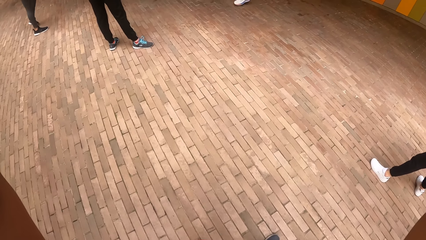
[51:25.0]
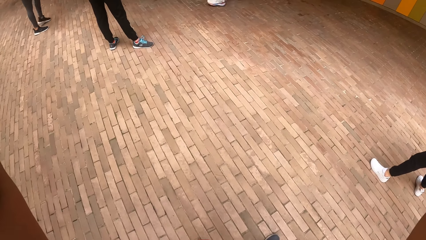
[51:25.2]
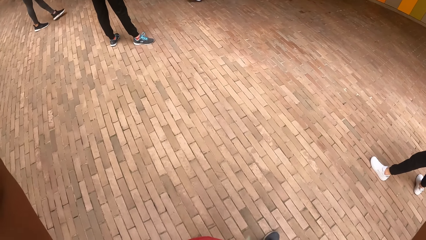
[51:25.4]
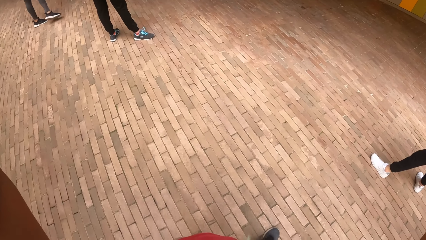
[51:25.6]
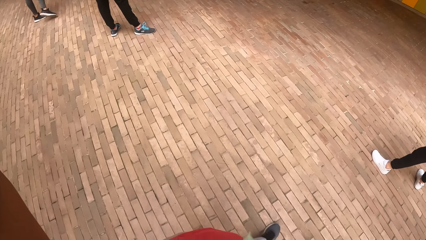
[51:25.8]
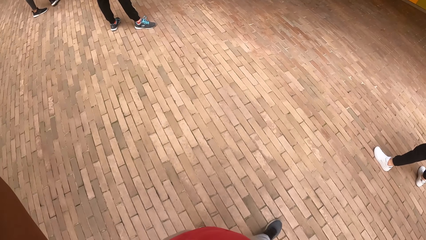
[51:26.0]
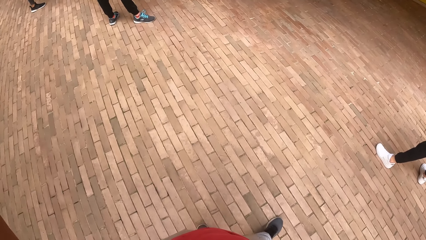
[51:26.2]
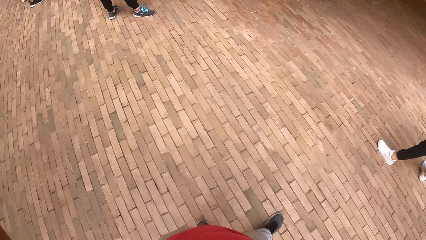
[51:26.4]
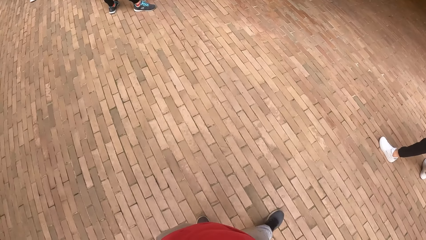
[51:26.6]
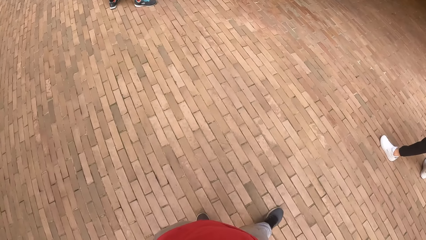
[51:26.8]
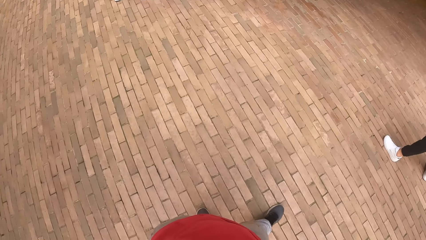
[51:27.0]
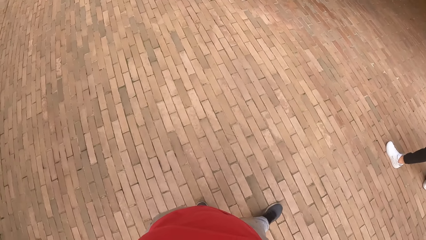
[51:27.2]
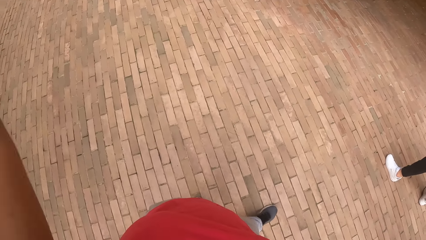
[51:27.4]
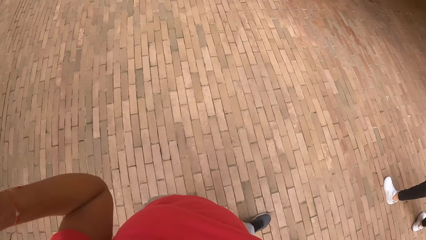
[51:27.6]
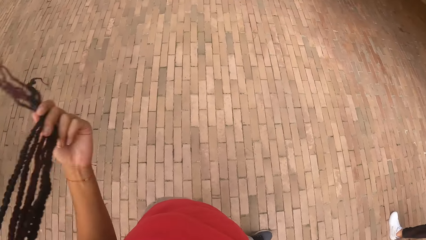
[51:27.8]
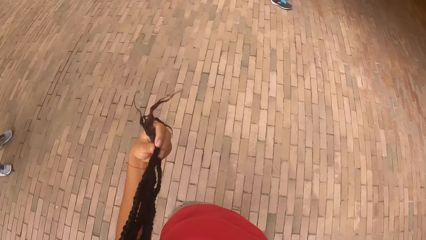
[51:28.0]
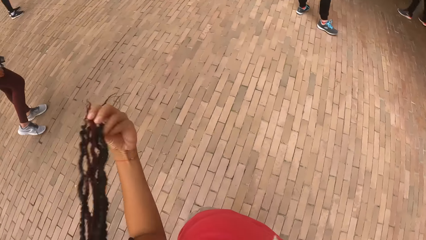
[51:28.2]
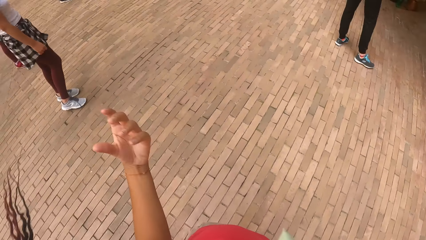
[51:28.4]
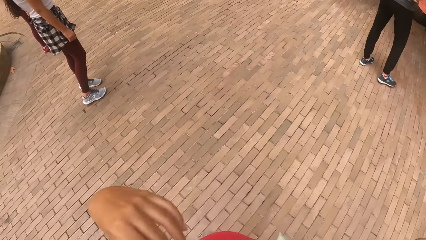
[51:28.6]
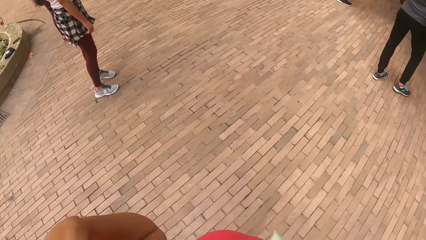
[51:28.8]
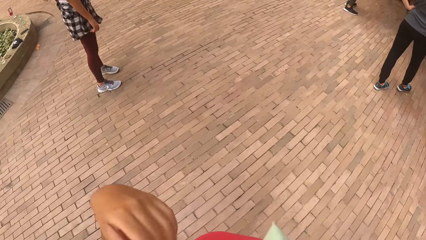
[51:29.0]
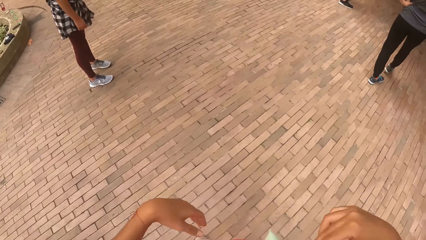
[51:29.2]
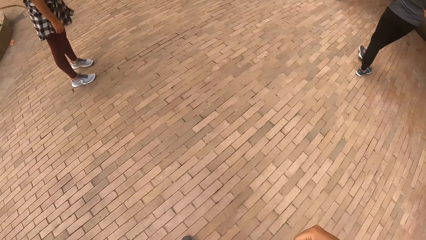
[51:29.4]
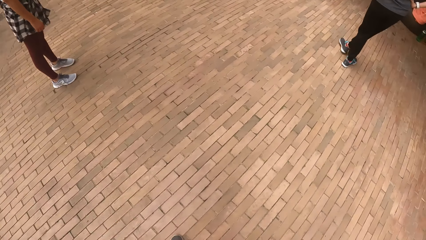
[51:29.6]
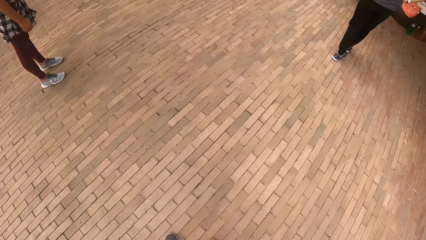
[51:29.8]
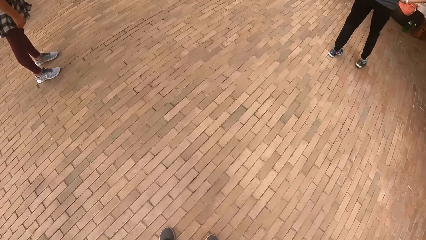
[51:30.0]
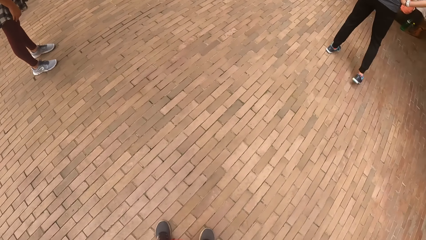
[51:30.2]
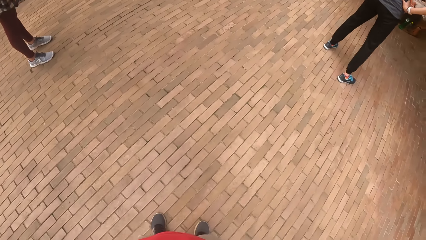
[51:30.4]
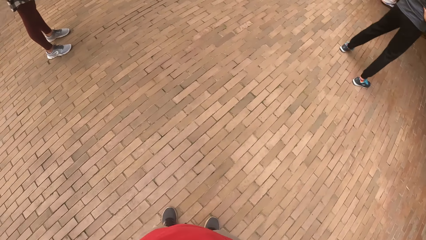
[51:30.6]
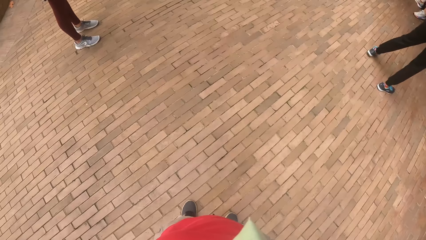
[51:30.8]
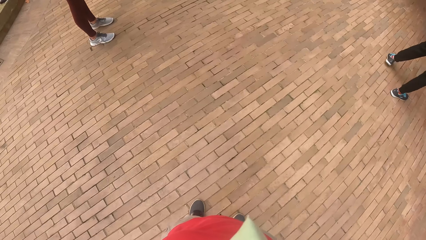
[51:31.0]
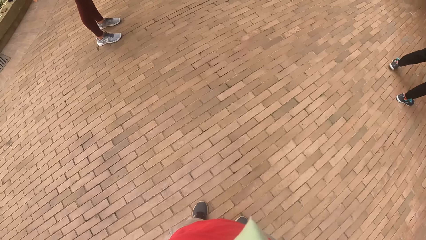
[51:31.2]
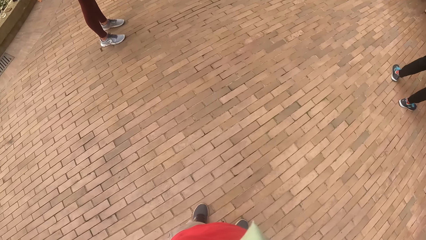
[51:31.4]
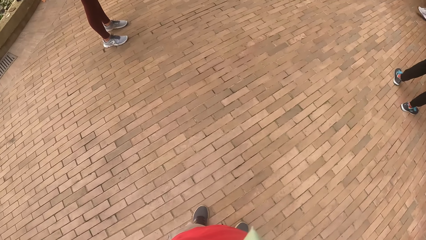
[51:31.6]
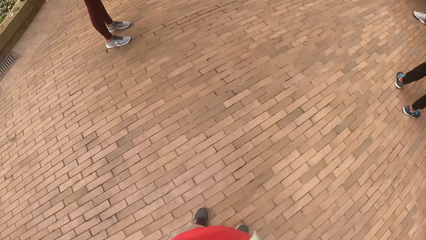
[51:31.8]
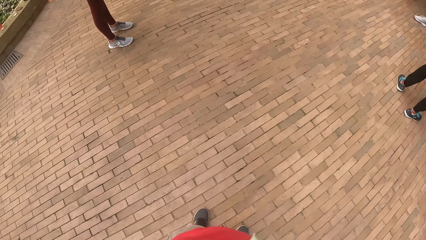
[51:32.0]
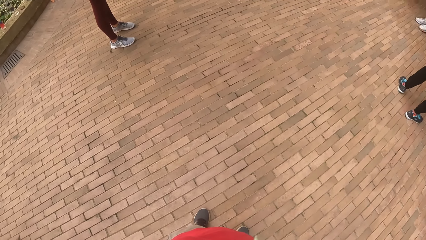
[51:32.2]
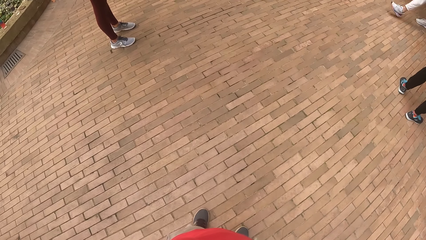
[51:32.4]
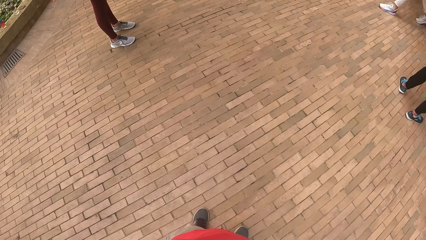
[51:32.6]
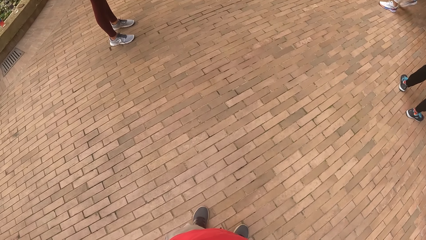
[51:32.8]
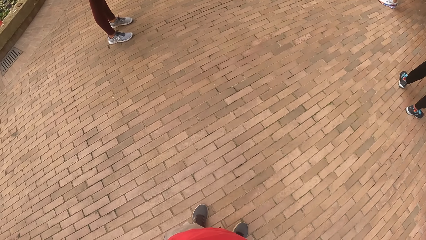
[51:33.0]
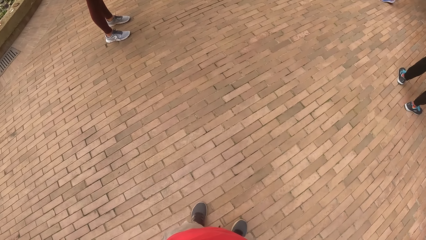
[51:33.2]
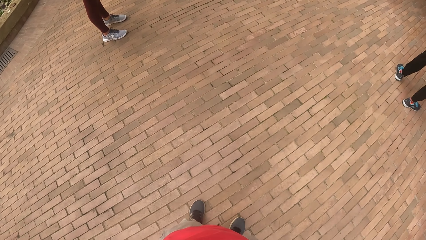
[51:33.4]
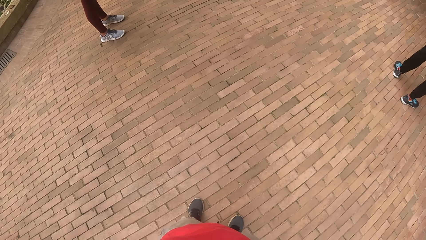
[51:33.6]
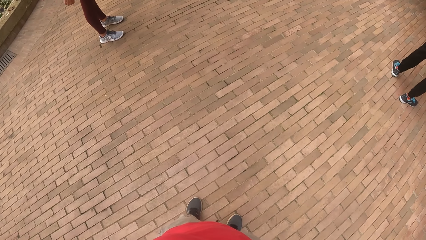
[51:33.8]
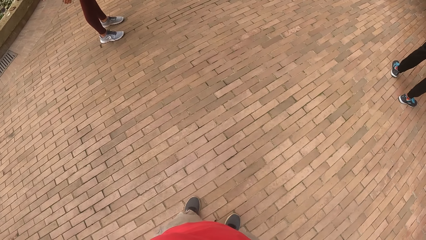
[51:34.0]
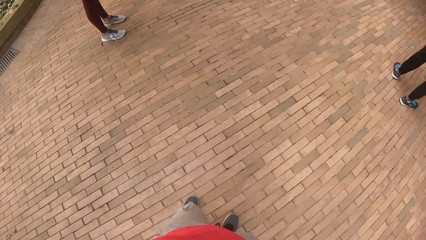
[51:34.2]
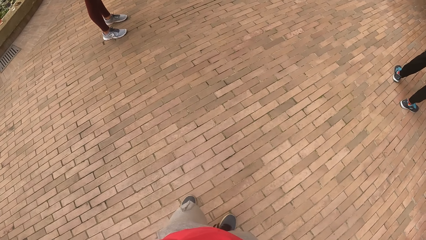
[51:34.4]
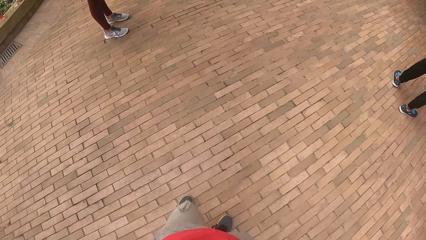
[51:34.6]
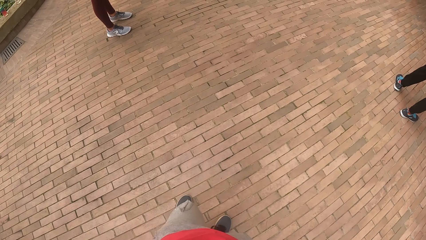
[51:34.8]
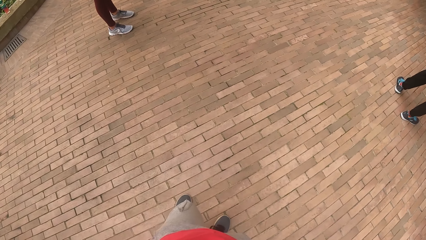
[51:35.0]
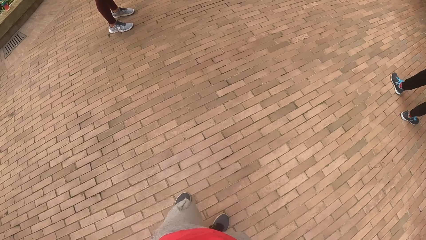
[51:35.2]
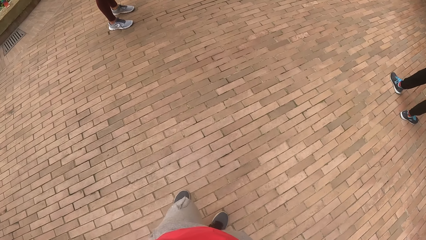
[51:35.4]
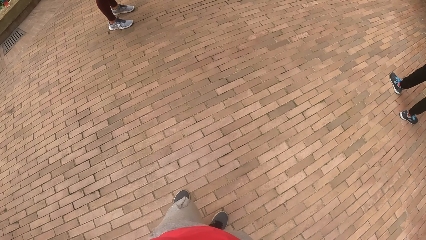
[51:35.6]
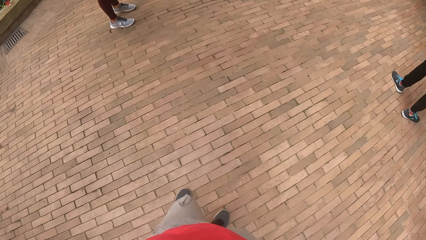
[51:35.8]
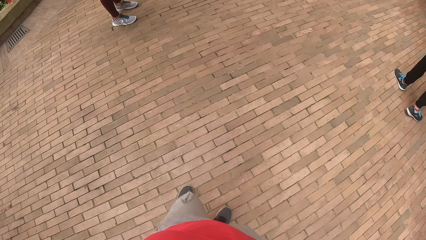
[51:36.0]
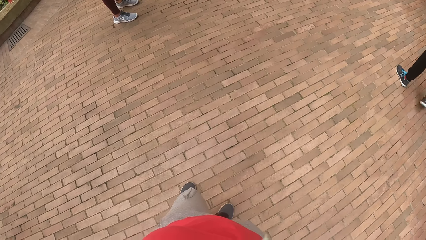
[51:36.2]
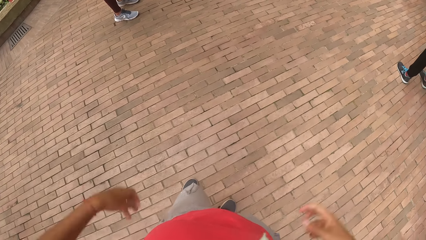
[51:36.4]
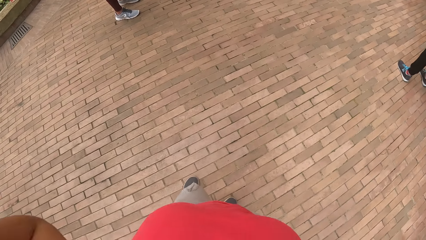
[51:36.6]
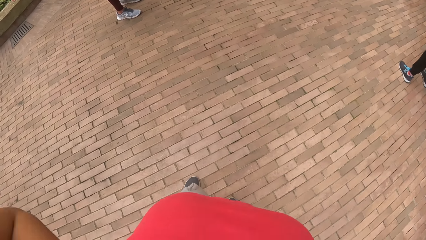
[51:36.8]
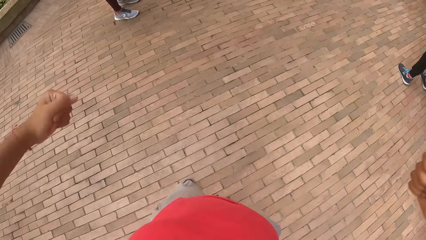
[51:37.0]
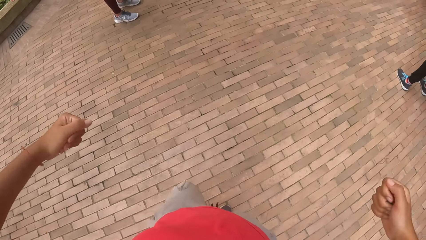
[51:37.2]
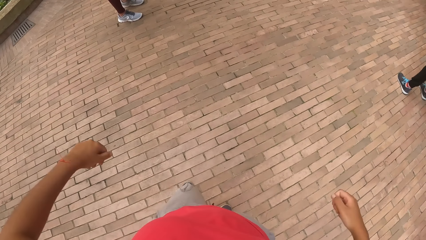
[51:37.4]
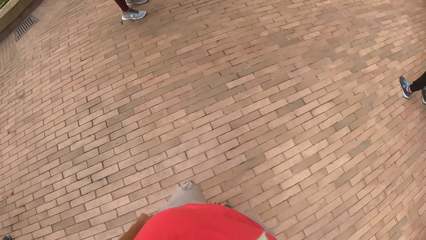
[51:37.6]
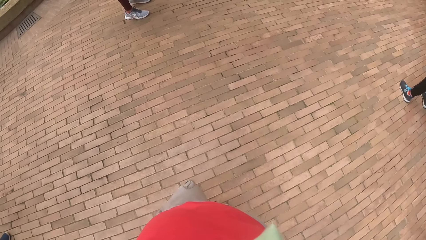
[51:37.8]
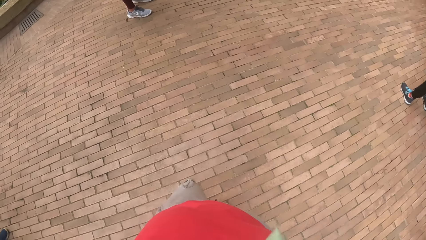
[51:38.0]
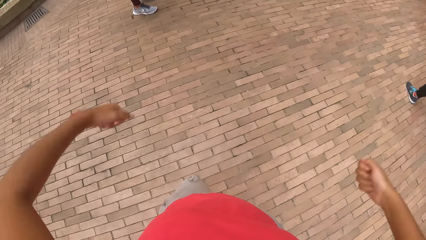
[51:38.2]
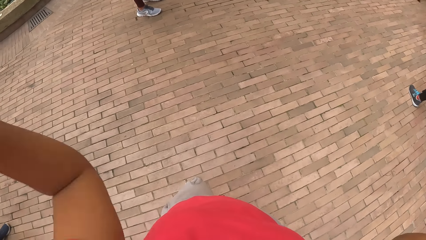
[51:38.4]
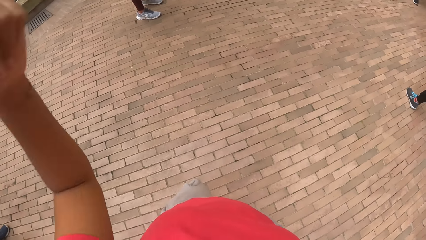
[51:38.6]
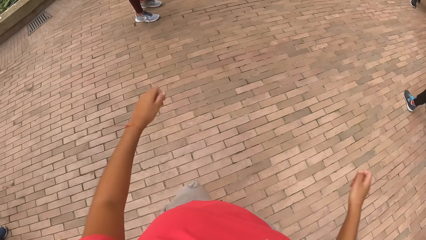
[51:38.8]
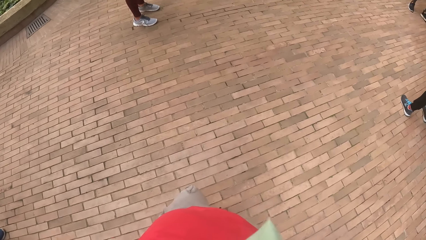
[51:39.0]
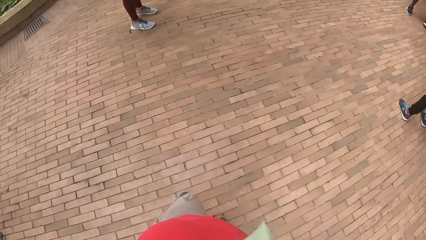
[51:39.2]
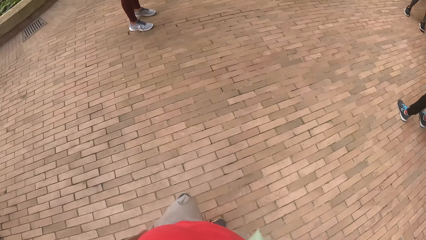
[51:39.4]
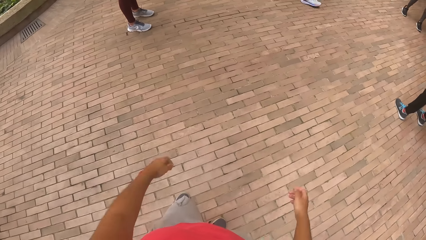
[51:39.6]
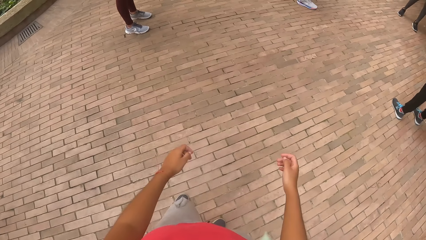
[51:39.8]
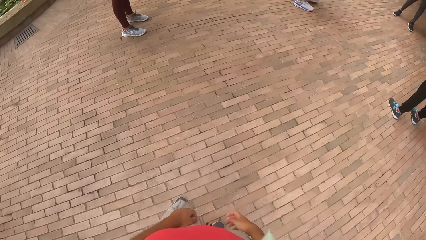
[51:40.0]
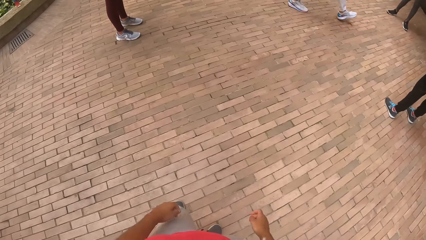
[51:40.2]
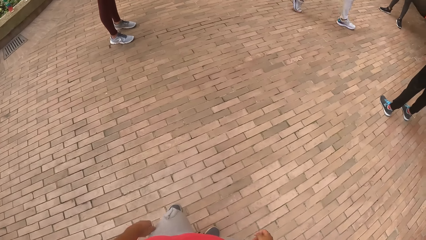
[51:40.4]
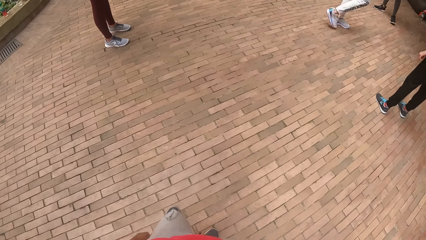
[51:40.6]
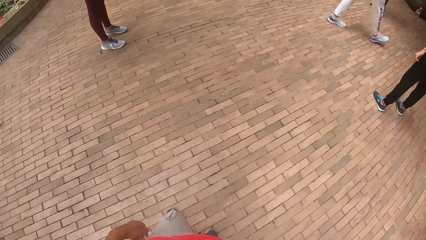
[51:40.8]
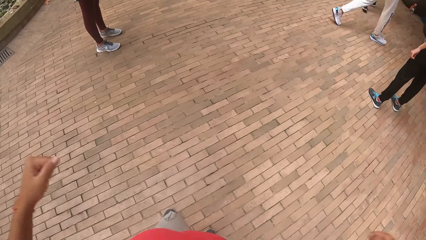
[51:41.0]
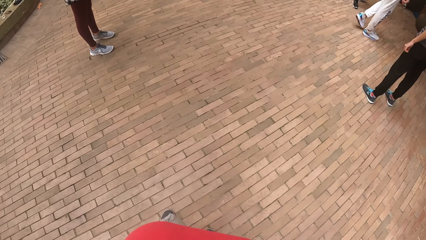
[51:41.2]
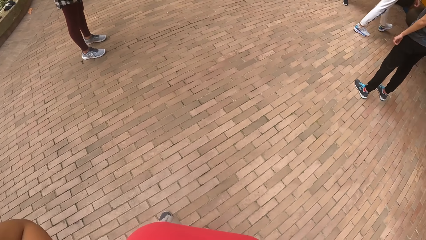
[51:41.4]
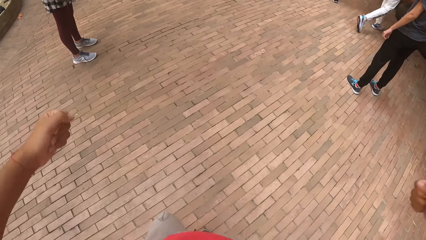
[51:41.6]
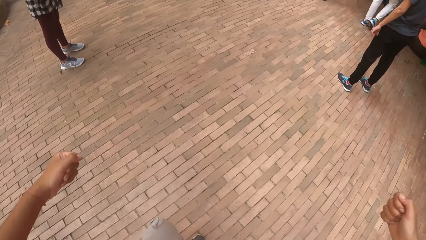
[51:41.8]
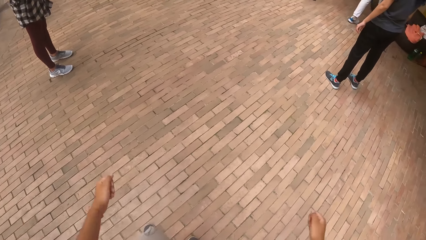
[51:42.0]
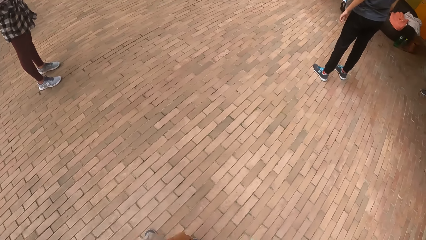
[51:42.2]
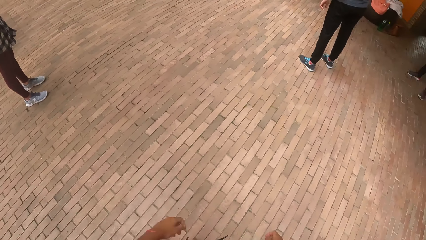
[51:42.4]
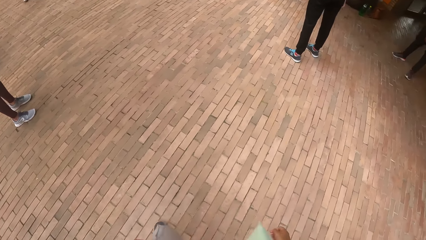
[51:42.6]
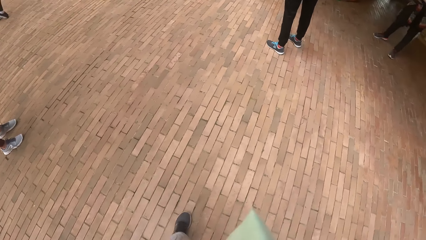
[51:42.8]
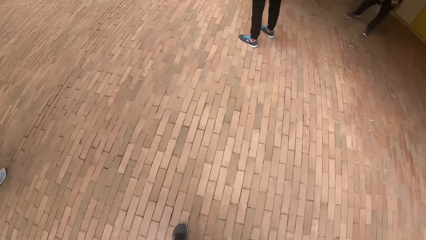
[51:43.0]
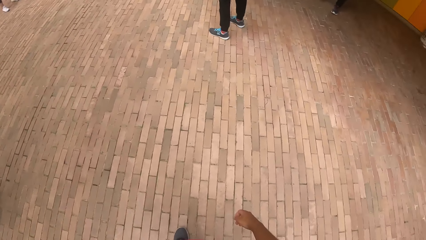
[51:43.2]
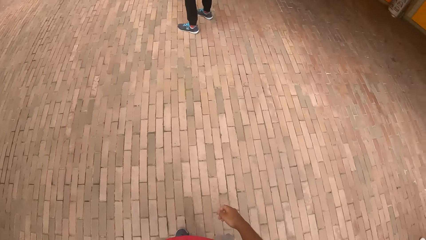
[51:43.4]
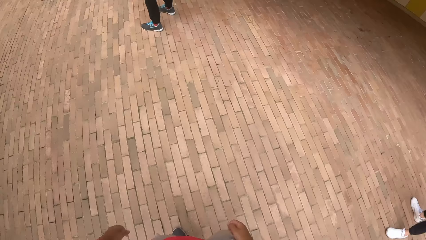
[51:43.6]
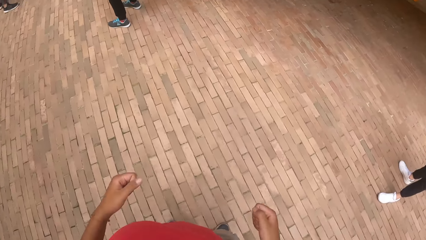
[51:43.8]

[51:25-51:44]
The camera wearer touches her hair and drops the hair. She lifts her hands and drops her hands. She lifts her hands and drops her hands. She lifts her hands and drops her hands.
